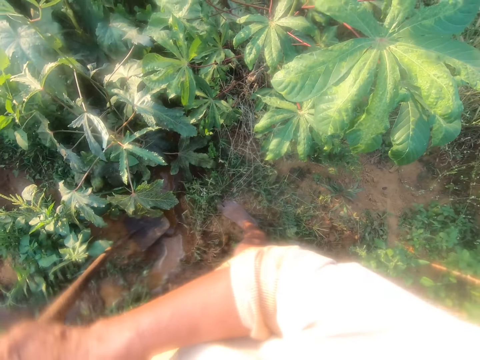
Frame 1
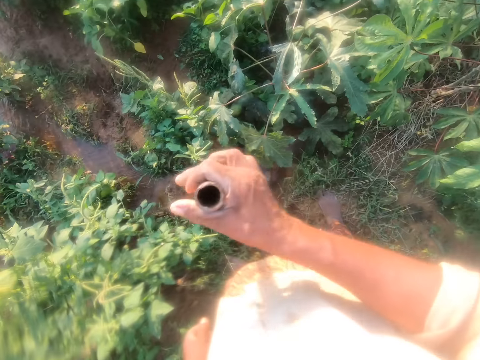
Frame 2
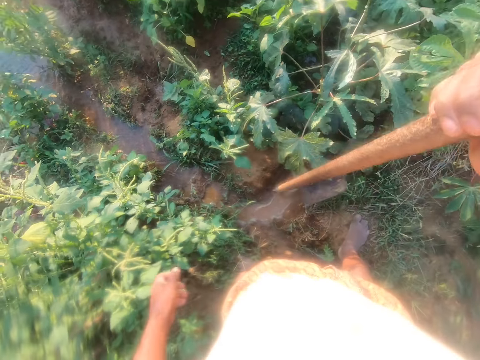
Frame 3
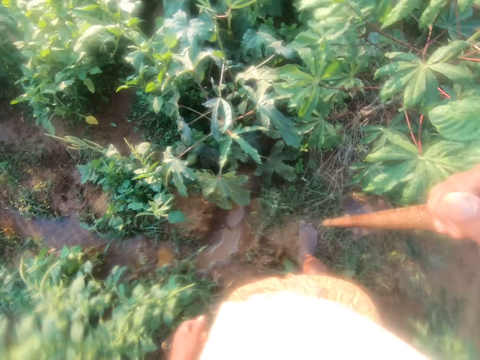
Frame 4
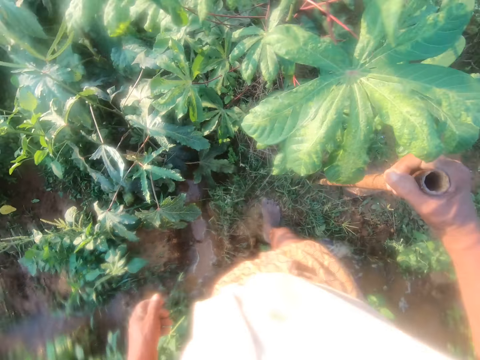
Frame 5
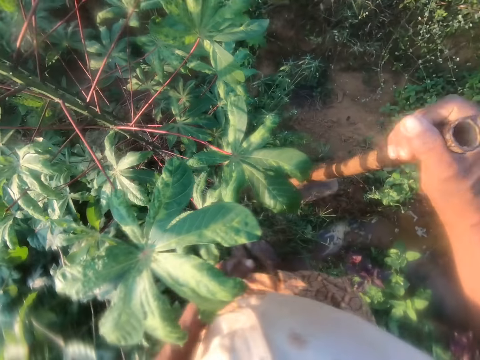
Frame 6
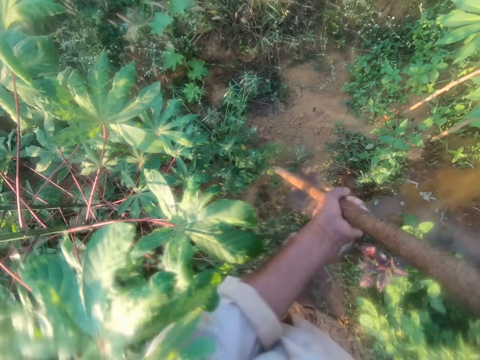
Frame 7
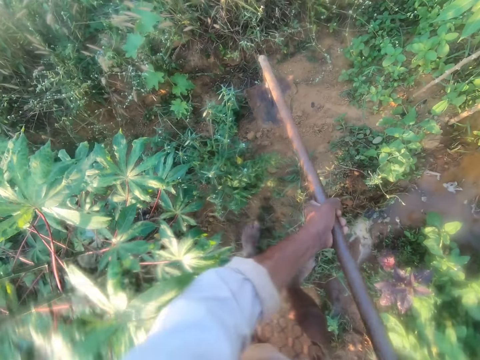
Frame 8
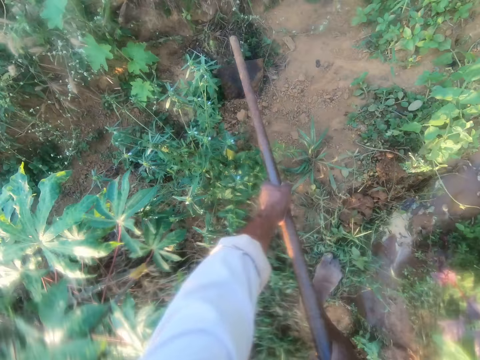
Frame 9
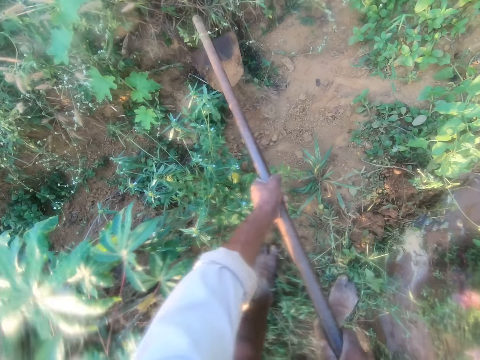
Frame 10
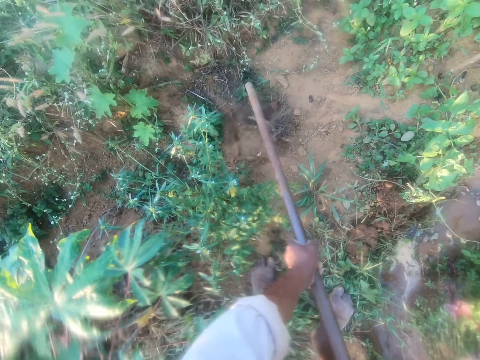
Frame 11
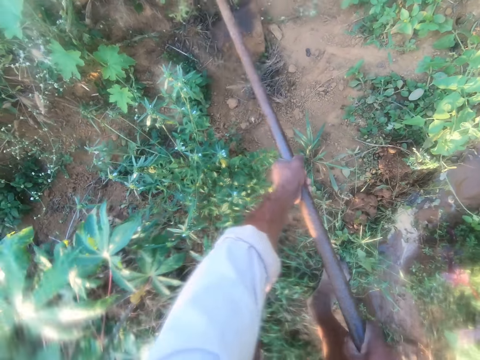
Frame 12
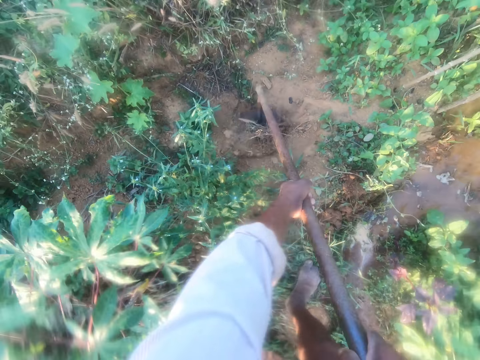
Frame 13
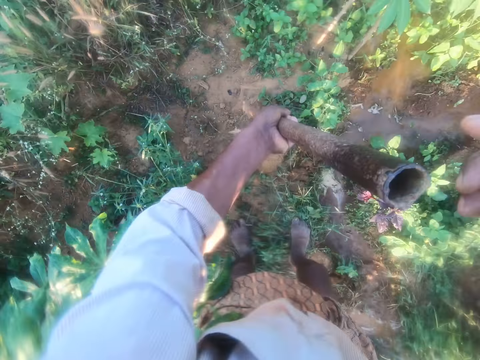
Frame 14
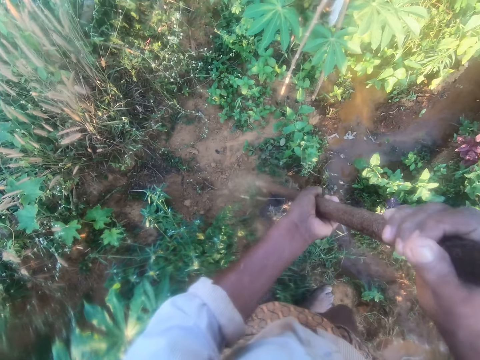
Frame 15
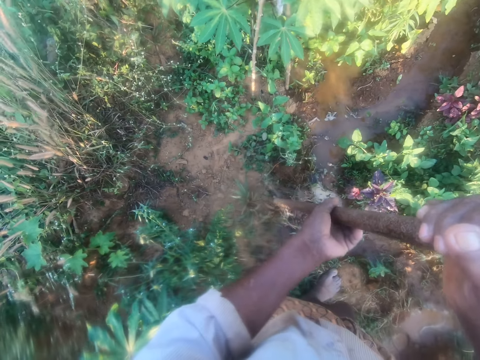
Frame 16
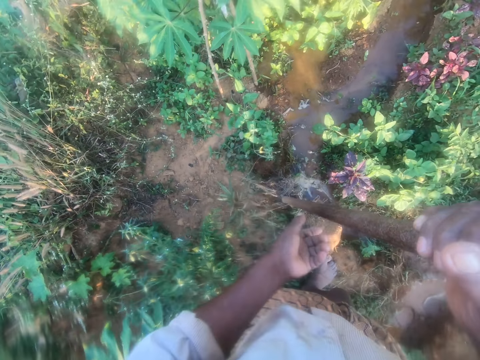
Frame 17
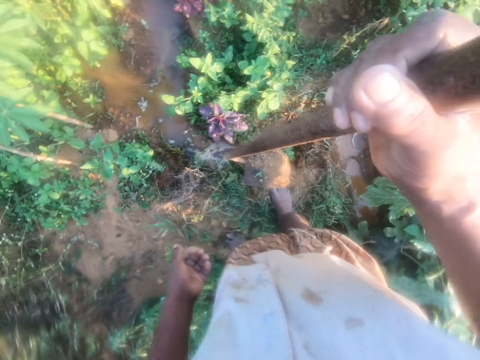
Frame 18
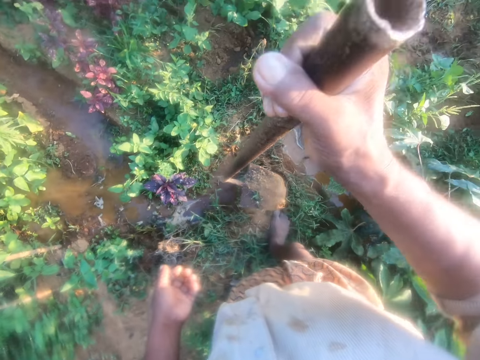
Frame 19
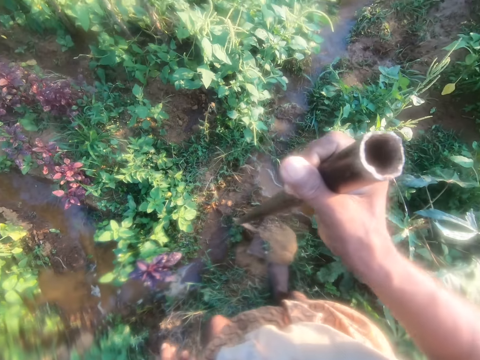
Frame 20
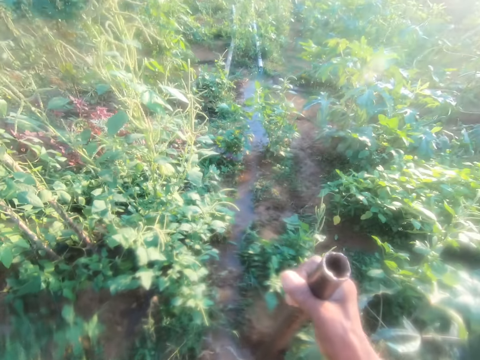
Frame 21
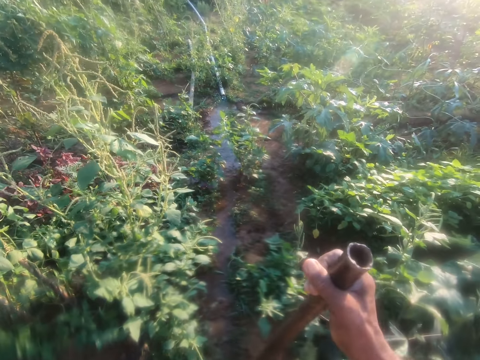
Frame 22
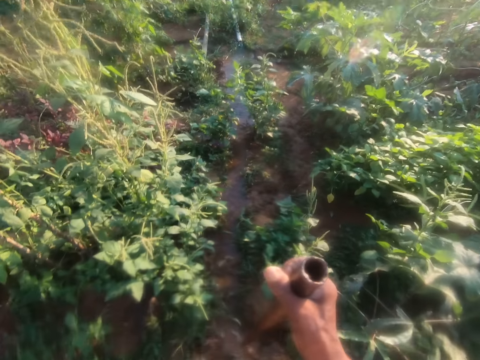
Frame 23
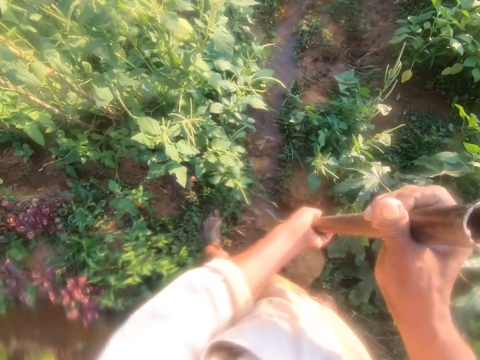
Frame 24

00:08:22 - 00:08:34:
The camera wearer digs with a hoe. They scoop soil with the hoe.

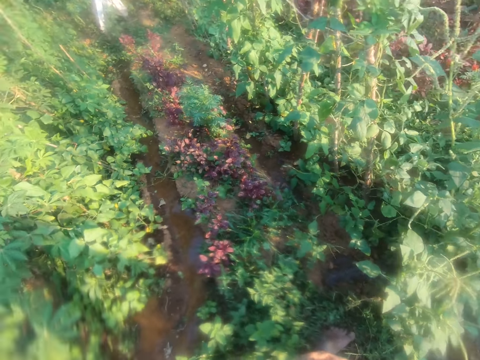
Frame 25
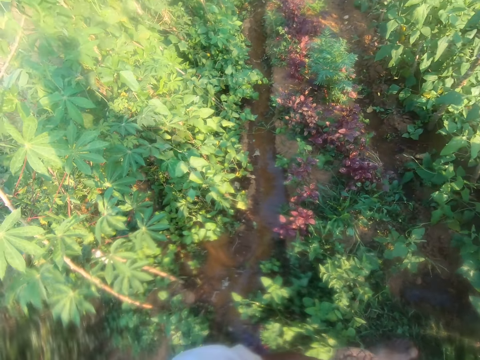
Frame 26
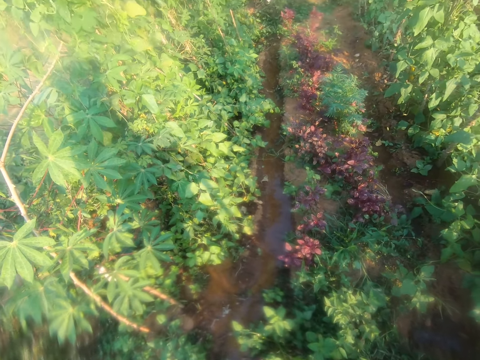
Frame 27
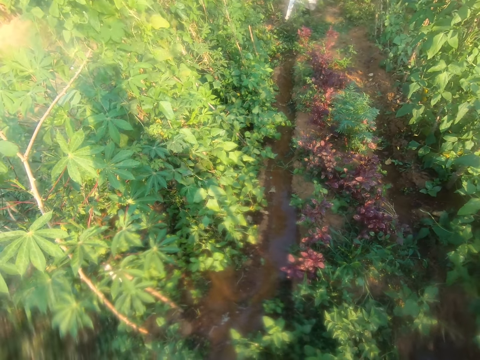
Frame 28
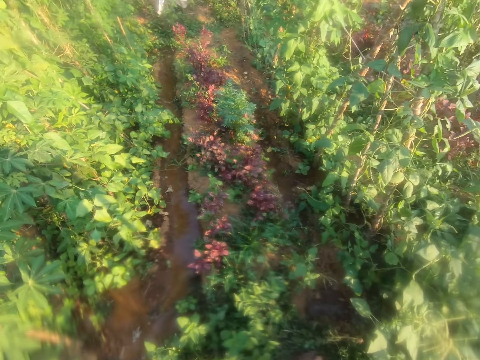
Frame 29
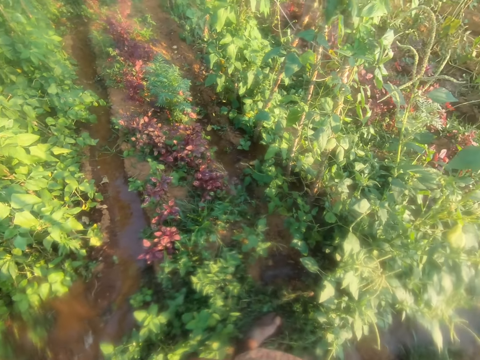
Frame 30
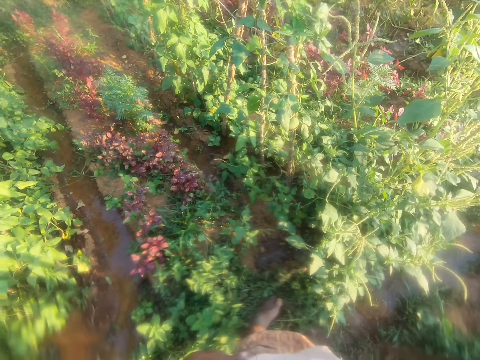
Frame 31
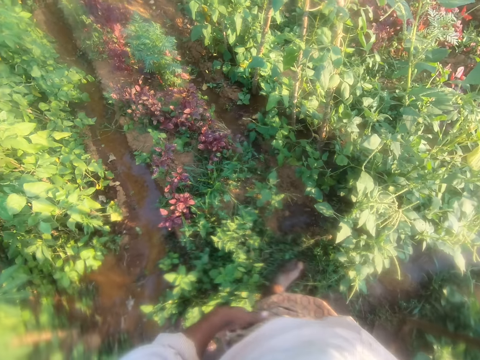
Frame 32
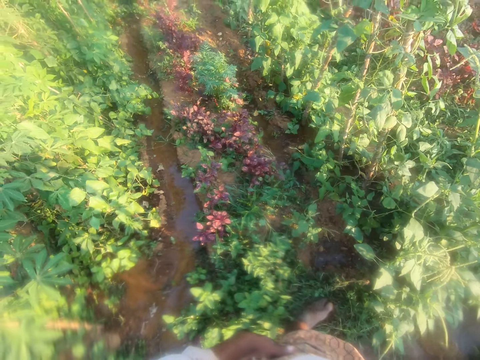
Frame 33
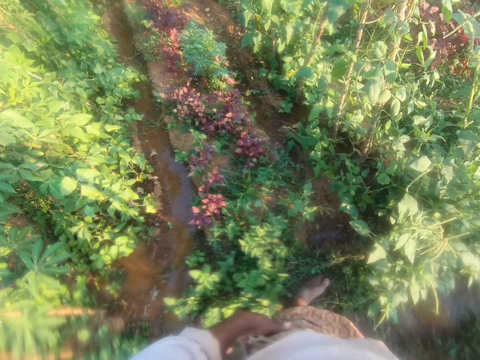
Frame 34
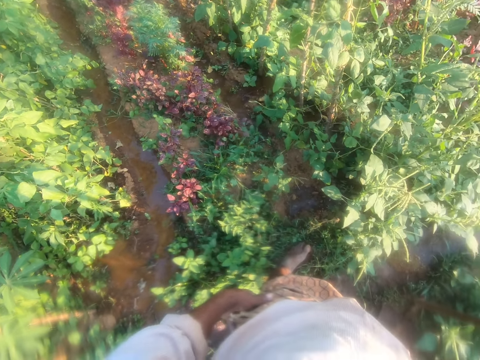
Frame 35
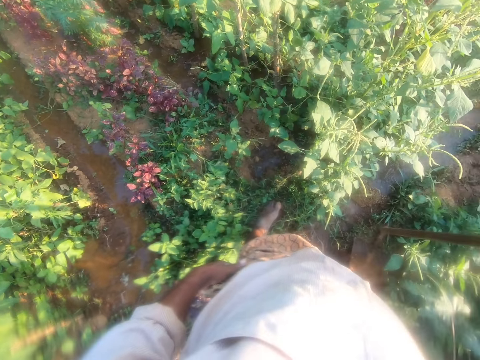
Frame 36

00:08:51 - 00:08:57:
The camera wearer looks around.

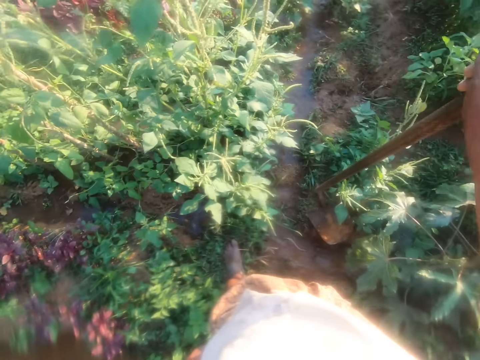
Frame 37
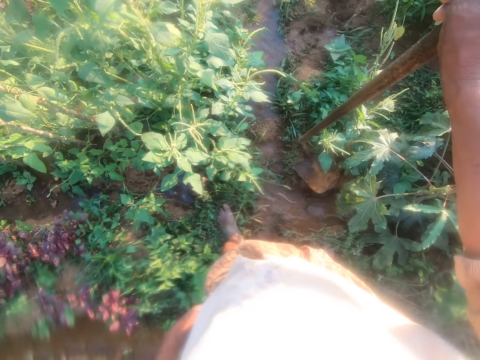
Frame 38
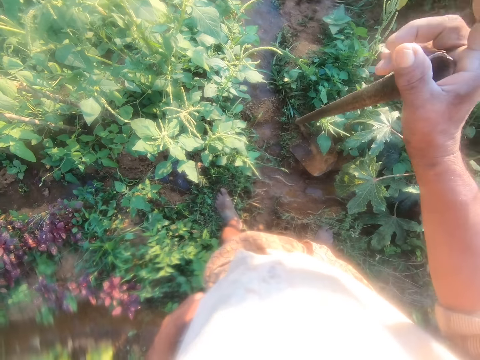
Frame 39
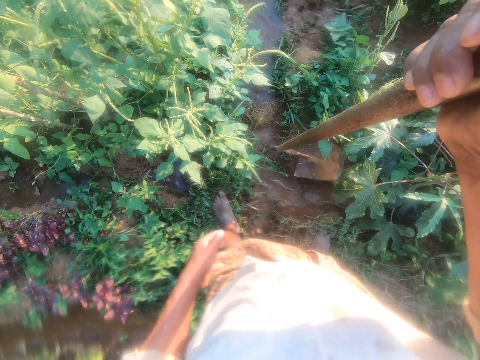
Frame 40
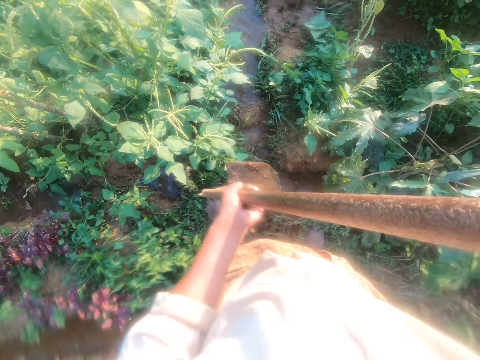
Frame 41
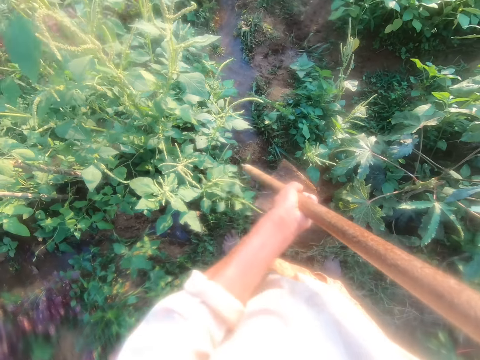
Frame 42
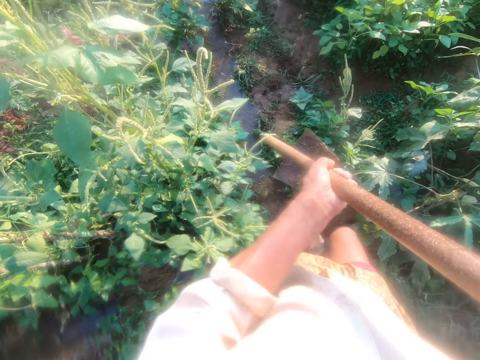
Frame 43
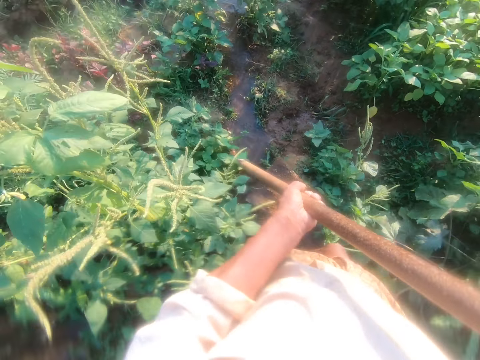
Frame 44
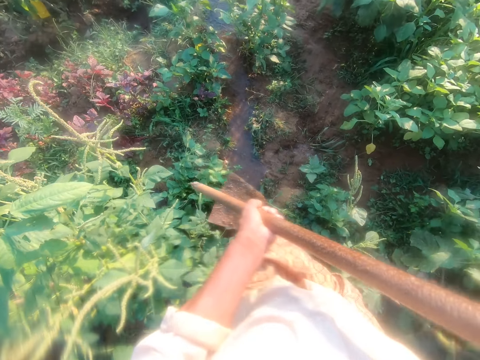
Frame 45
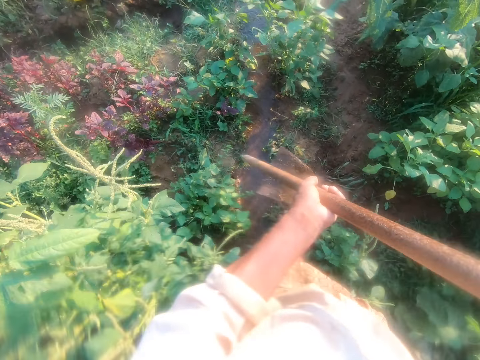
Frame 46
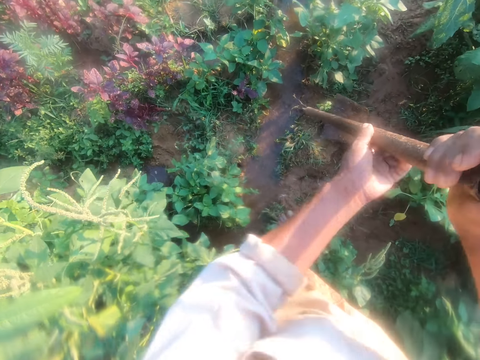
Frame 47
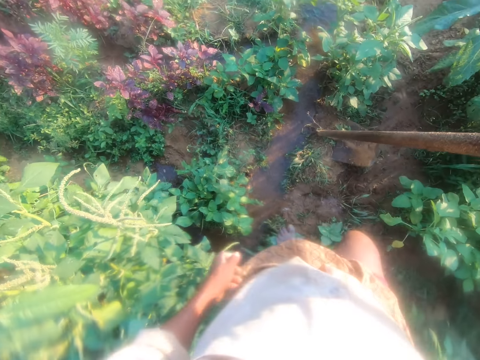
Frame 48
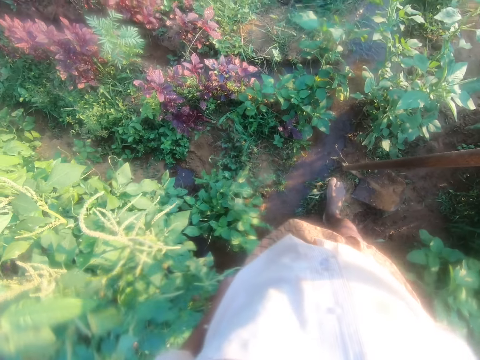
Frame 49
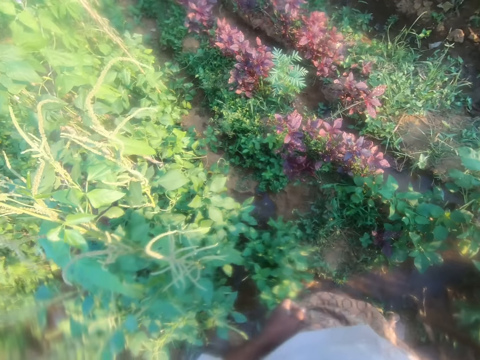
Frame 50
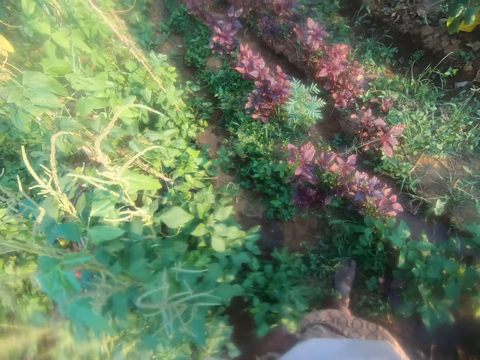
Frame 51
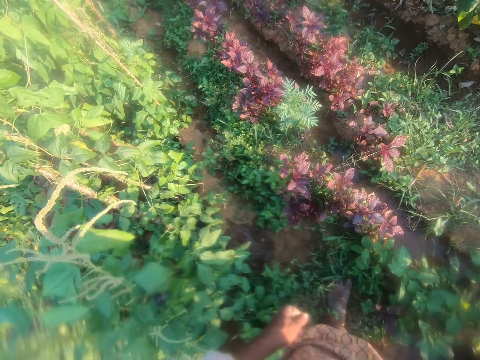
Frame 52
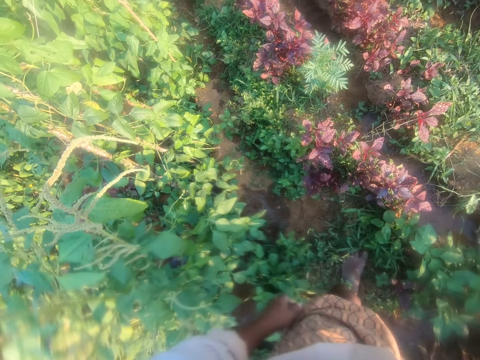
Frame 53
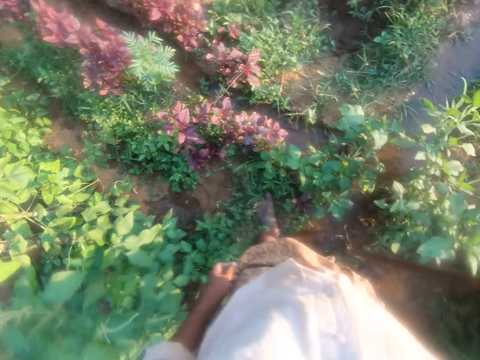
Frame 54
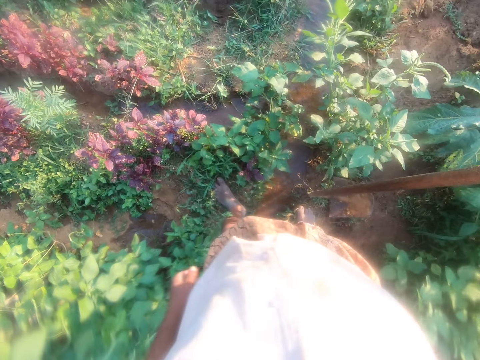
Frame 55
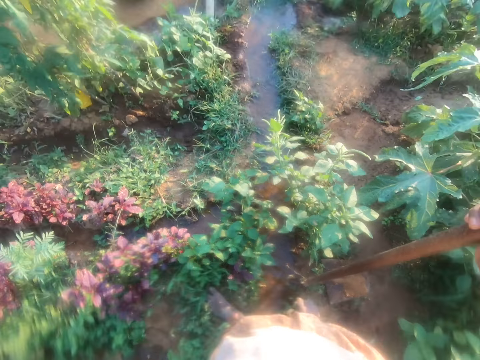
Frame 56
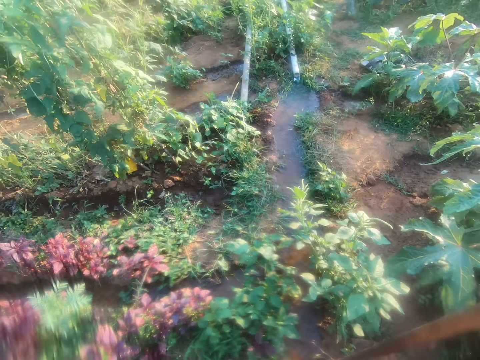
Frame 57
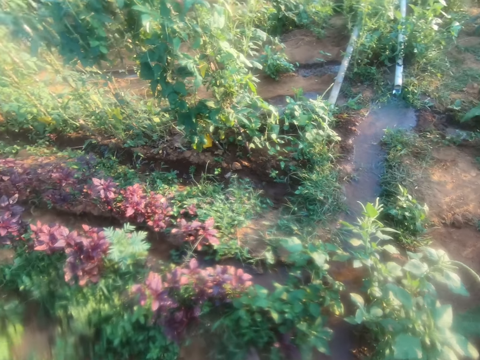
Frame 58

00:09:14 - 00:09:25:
The camera wearer picks the hoe from the ground. They move the hoe, walk around the farm and put the hoe on the ground. They walk around the farm and stare around the farm.
